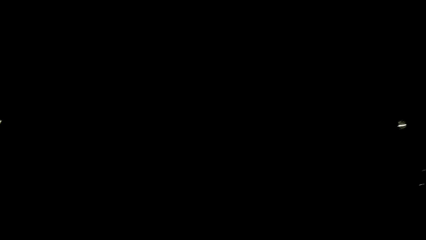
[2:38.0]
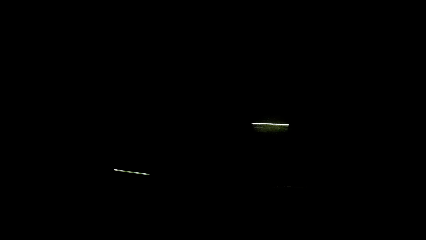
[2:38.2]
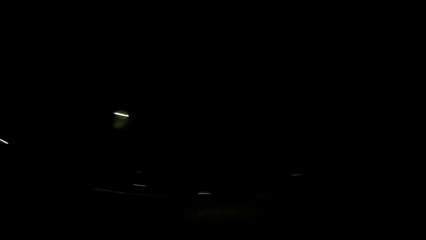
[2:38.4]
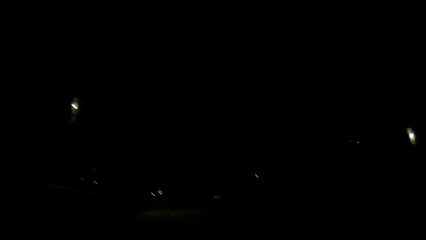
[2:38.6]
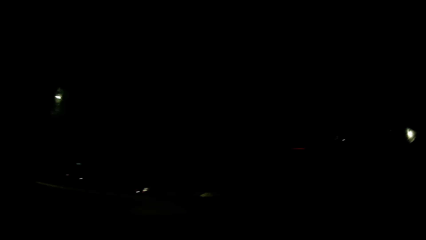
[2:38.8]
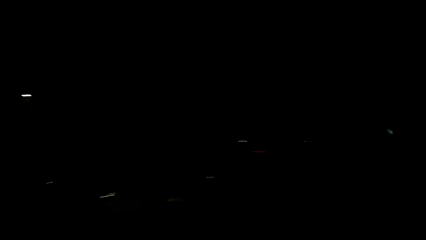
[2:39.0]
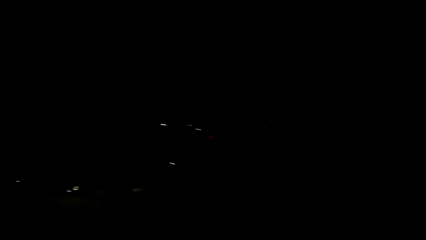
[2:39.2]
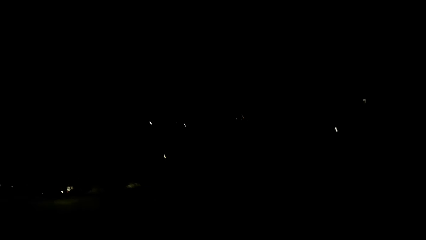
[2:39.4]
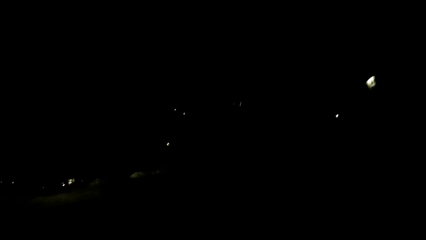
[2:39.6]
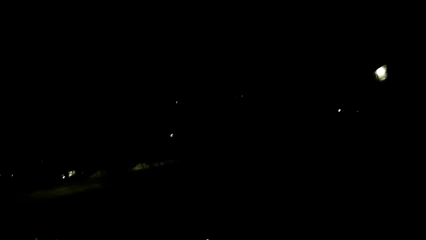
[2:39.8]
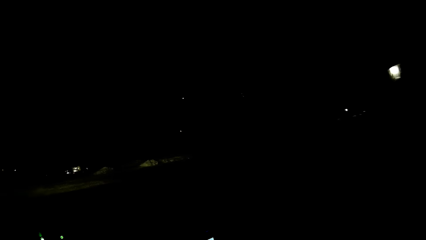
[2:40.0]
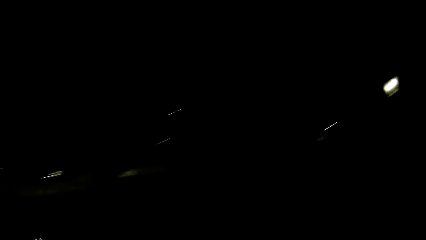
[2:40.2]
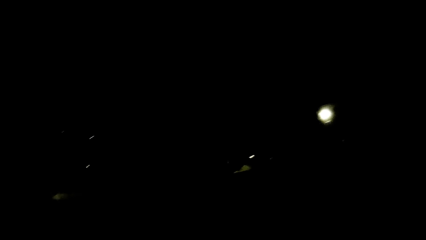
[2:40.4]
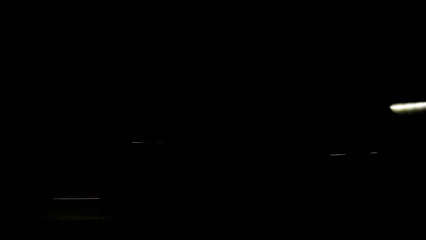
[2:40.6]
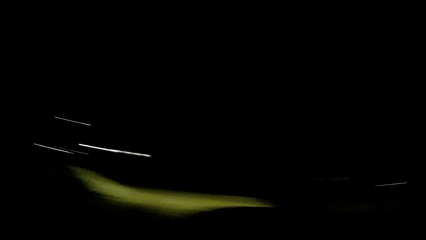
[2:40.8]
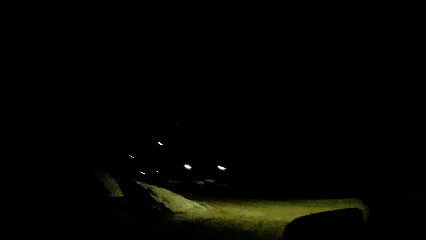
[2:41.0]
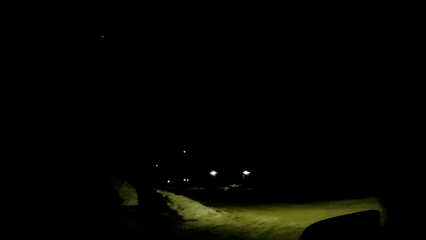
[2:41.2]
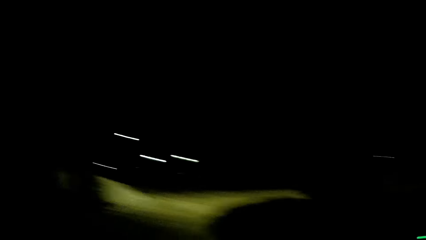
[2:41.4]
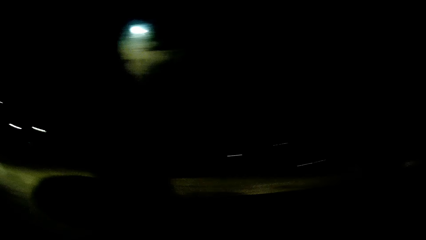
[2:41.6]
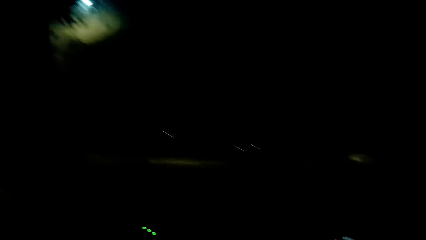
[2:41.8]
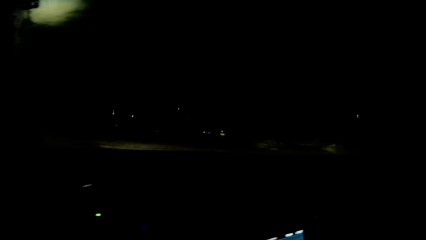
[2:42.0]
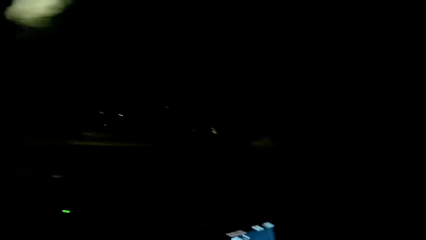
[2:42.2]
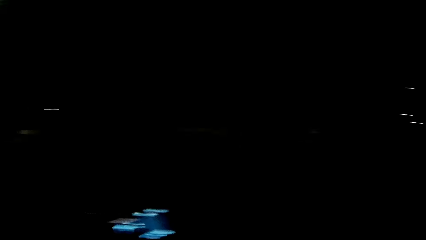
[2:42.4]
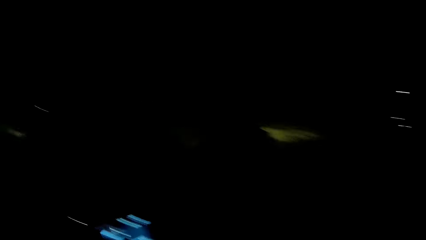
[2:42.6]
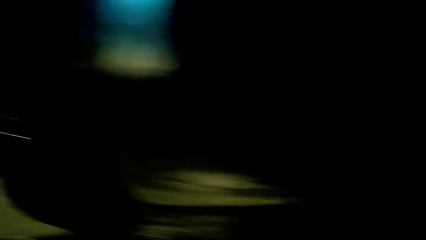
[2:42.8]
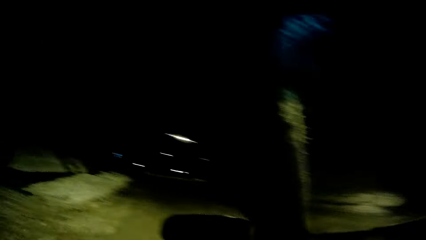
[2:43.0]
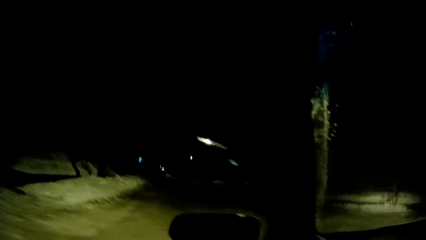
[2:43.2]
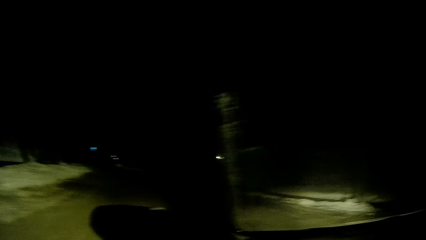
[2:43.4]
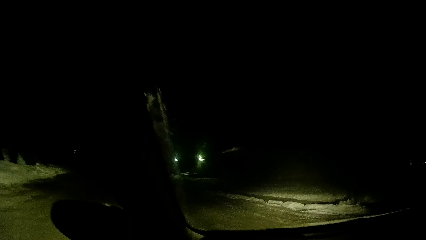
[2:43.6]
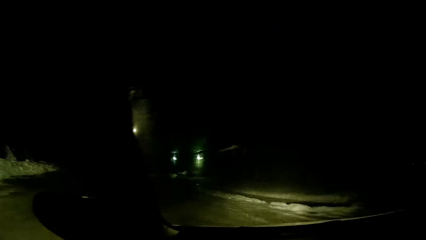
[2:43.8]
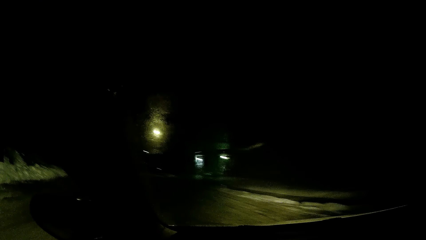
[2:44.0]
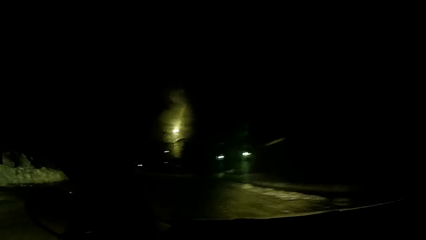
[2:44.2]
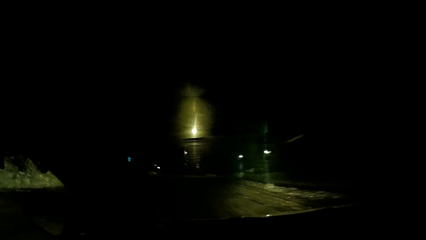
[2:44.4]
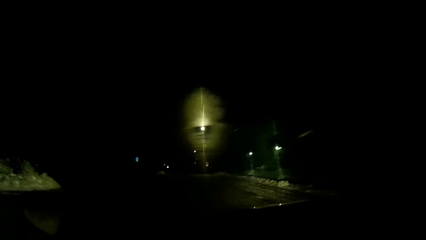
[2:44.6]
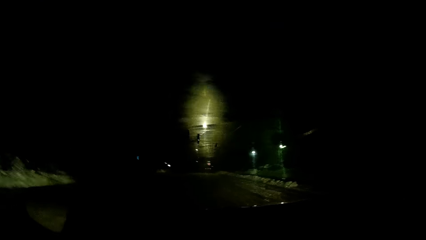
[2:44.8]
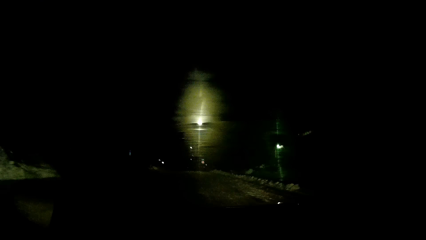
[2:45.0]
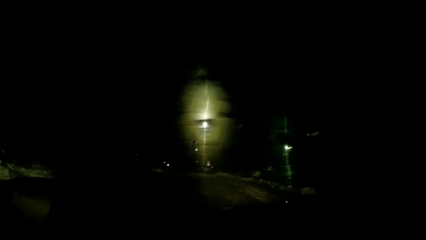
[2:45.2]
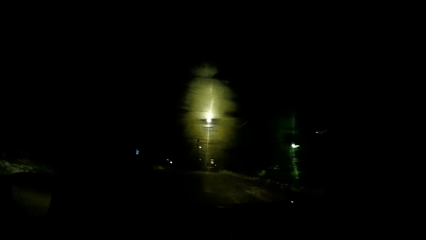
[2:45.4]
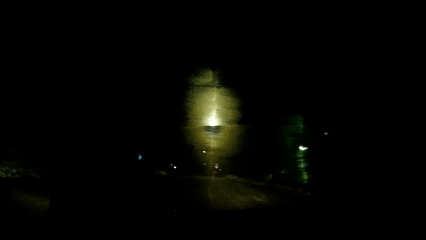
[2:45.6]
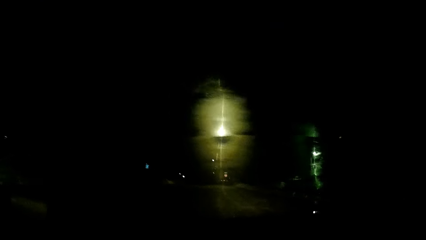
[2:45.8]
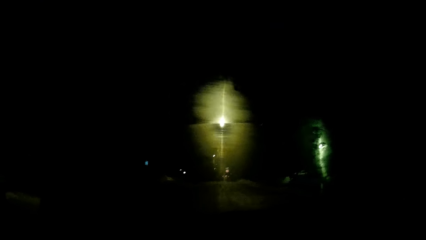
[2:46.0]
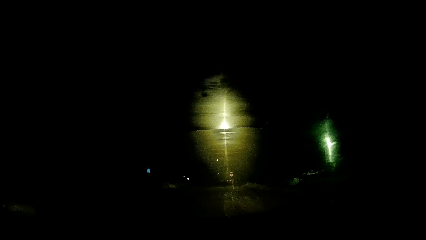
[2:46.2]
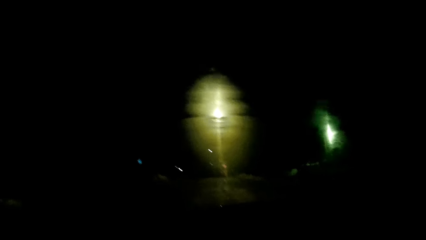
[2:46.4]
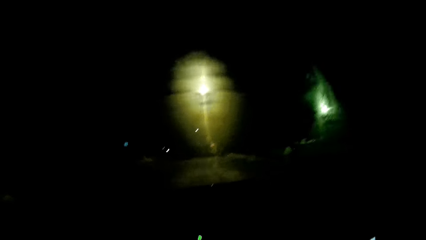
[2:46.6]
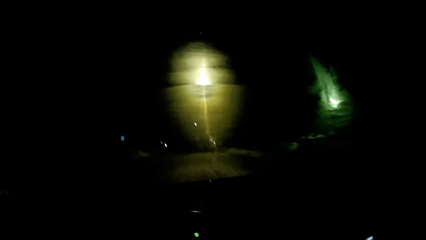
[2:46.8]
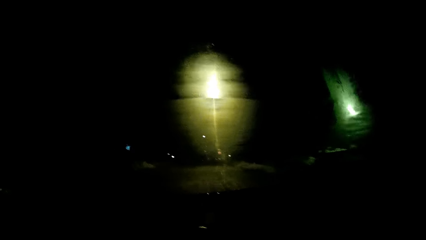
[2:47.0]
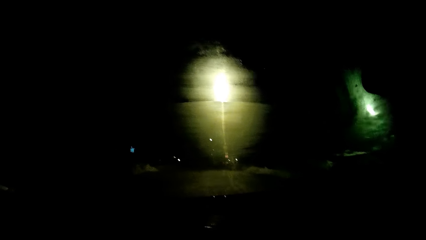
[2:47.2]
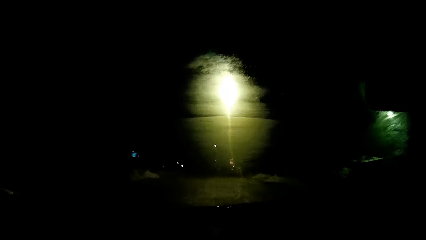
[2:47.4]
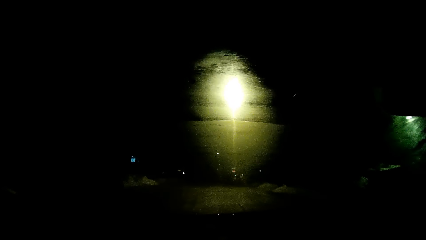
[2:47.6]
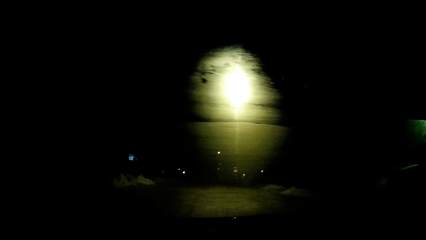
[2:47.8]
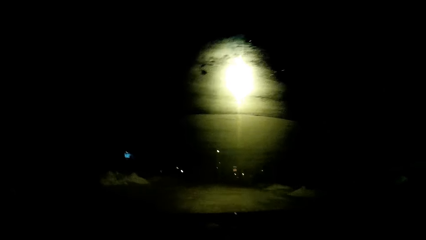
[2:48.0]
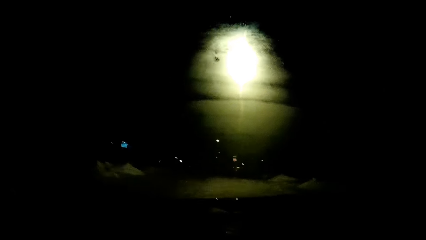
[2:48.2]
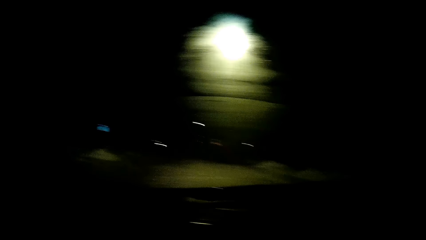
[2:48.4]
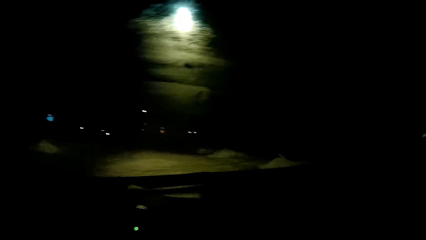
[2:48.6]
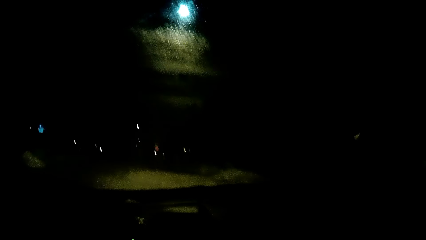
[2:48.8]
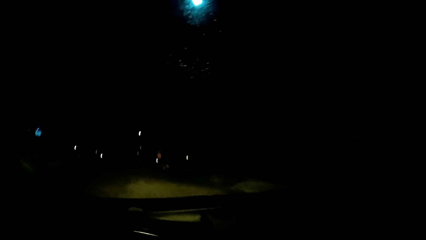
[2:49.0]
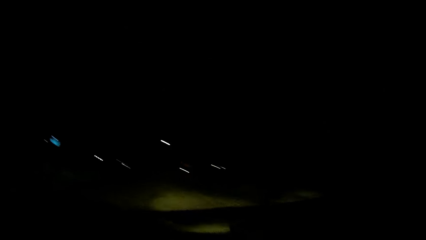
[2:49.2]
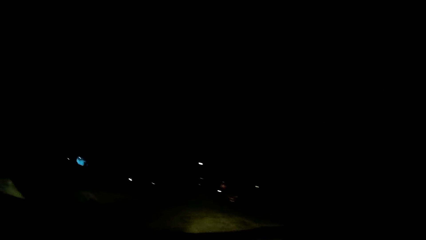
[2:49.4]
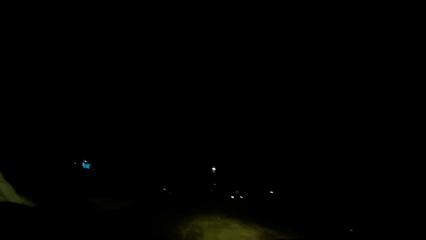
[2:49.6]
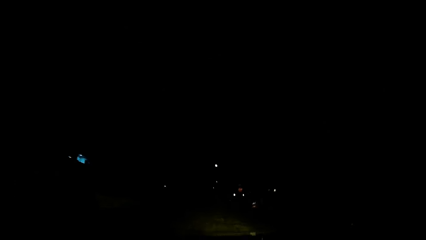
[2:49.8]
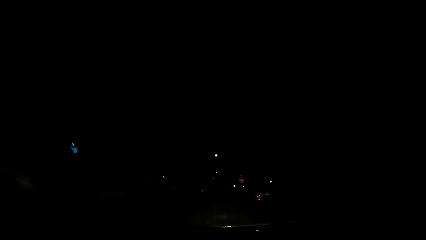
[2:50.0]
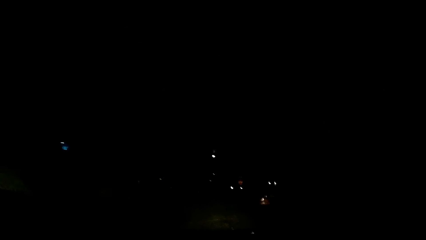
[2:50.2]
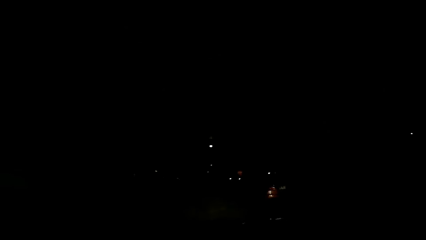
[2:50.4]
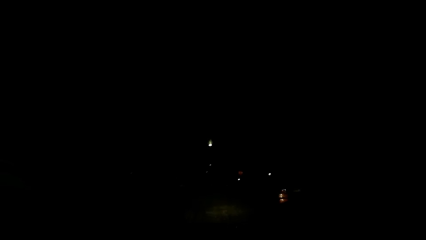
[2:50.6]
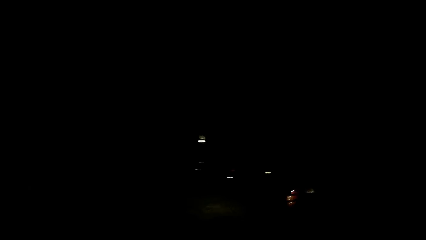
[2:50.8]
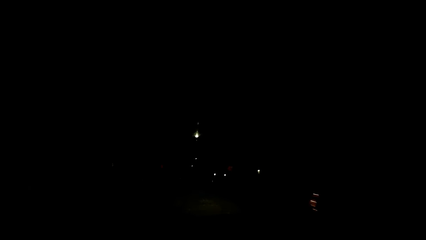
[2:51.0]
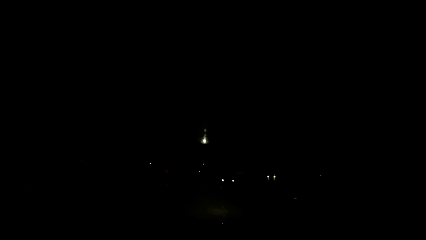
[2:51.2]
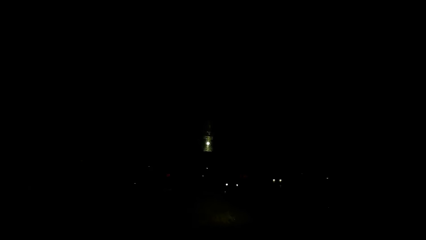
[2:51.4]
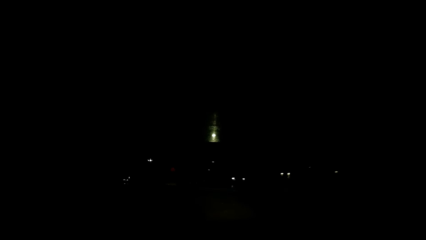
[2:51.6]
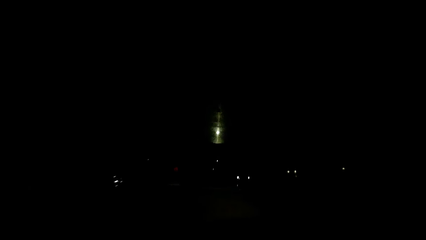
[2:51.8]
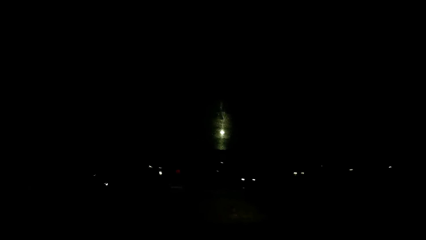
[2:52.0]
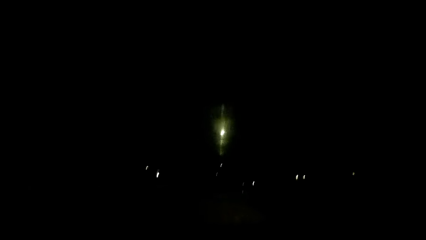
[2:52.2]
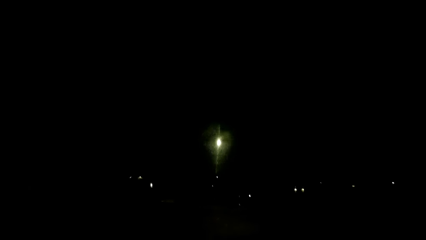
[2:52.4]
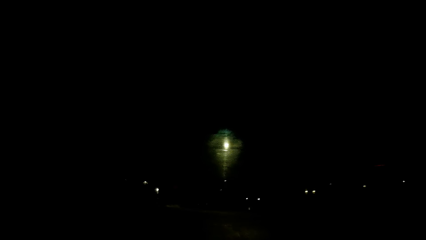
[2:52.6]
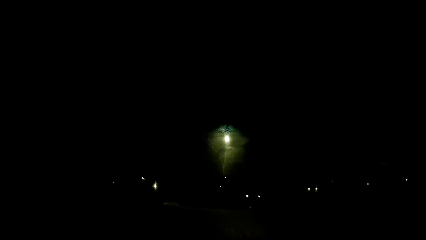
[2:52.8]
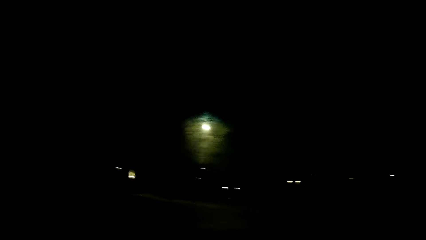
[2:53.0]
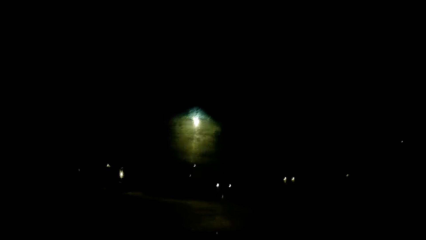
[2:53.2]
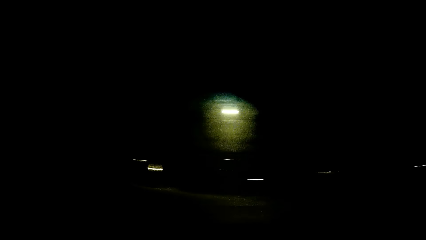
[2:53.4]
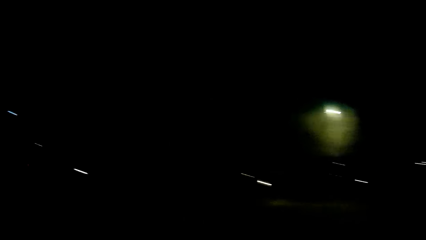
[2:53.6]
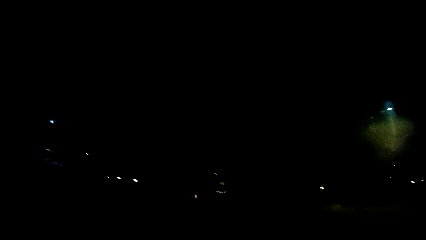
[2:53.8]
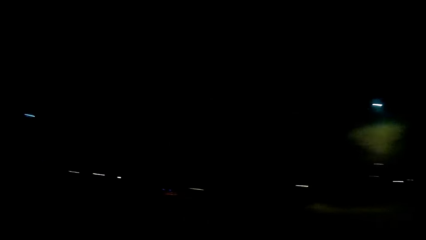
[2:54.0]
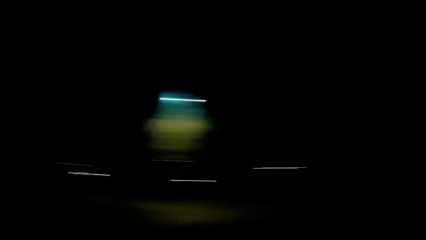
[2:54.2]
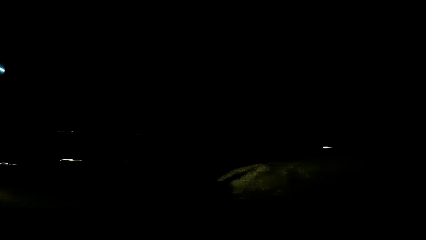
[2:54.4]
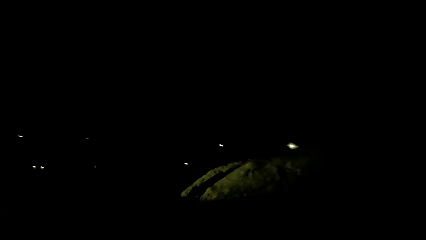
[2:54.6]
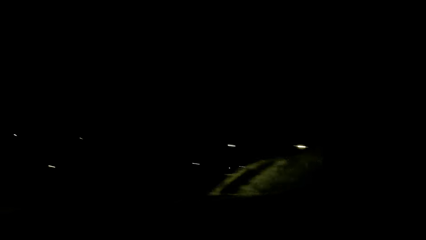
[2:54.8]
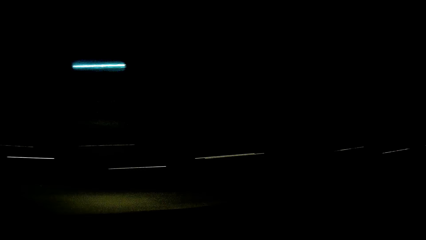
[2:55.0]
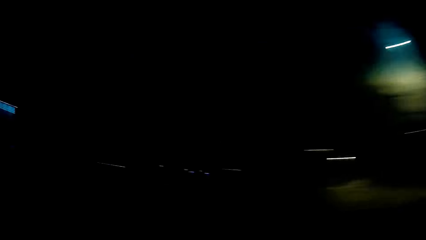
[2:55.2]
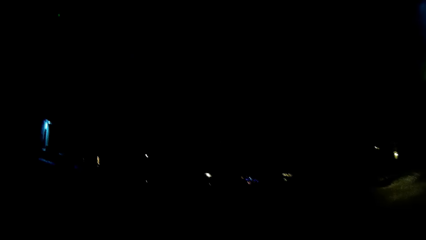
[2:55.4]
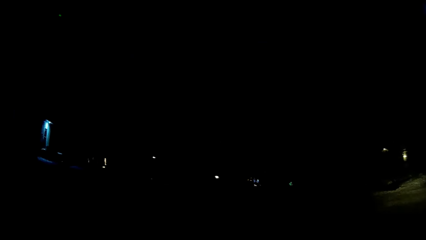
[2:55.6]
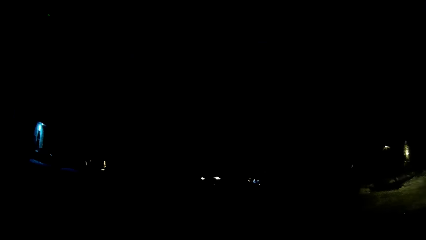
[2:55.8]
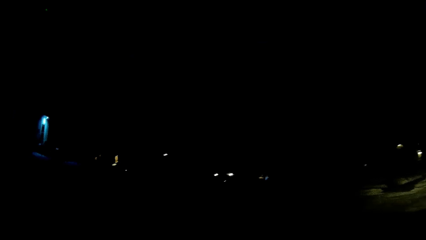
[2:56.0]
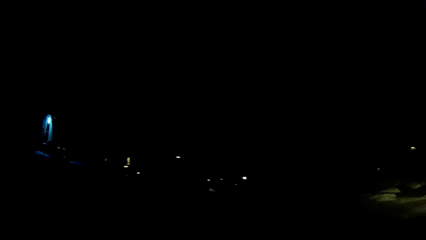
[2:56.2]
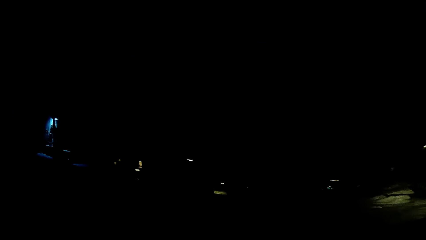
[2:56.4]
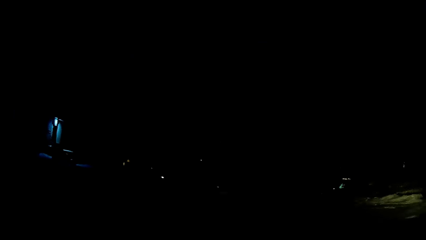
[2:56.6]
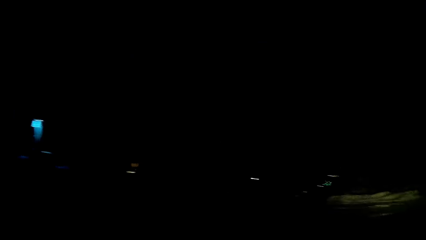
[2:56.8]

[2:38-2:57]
The camera wearer looks around. They drive the car. They look around.
